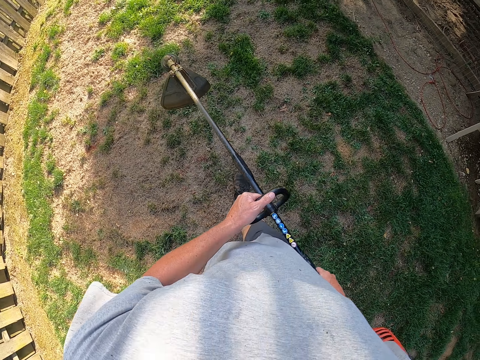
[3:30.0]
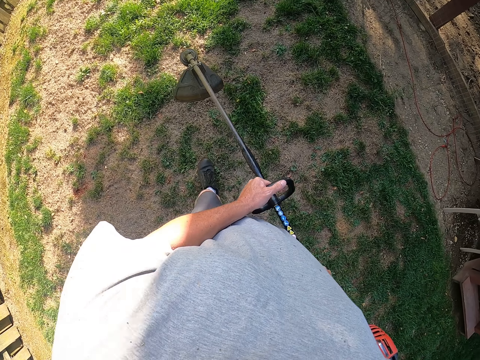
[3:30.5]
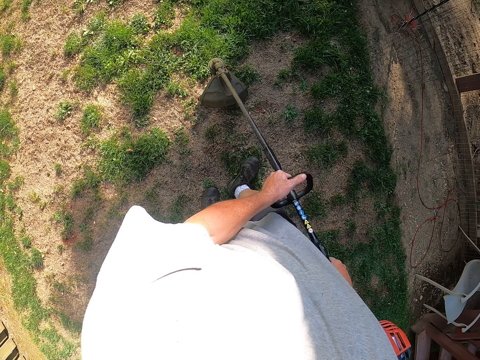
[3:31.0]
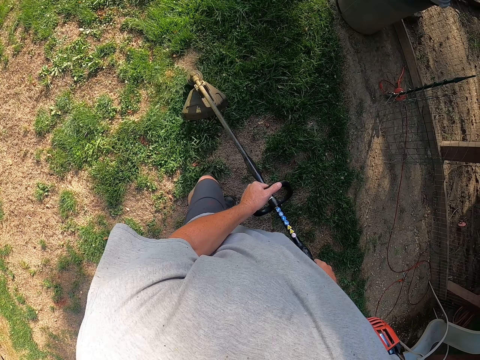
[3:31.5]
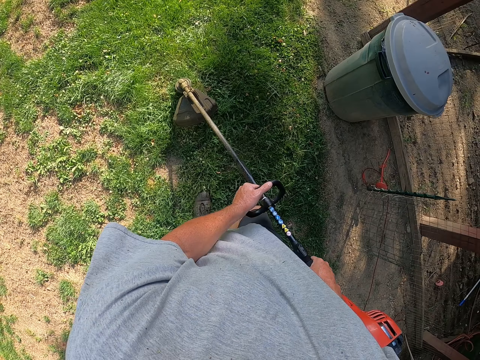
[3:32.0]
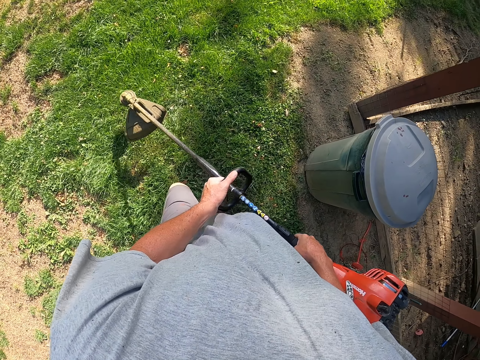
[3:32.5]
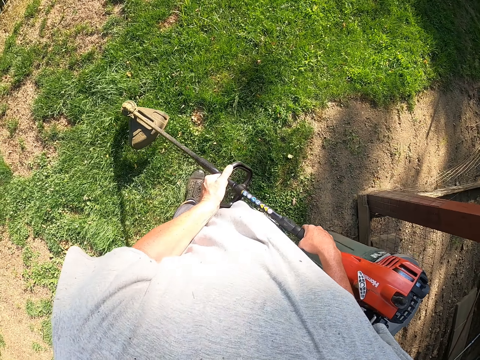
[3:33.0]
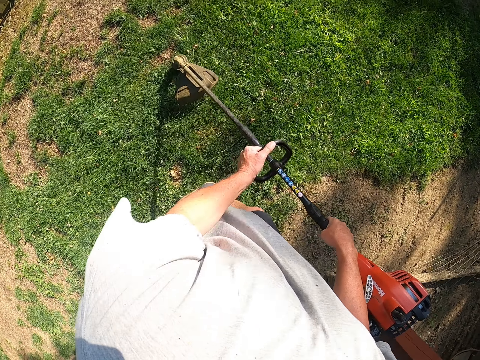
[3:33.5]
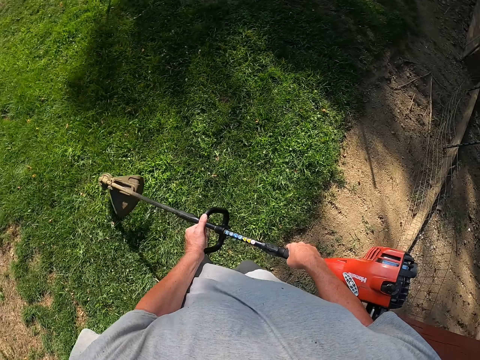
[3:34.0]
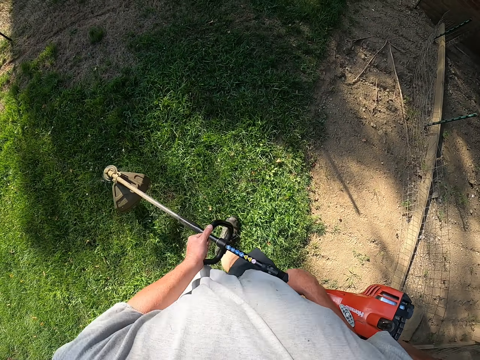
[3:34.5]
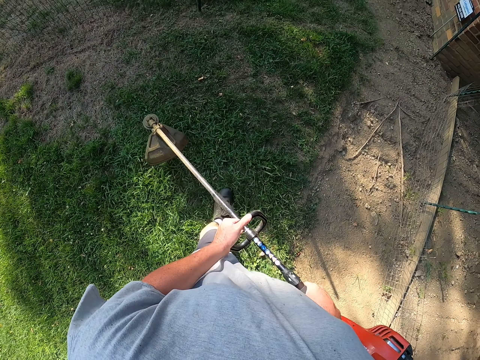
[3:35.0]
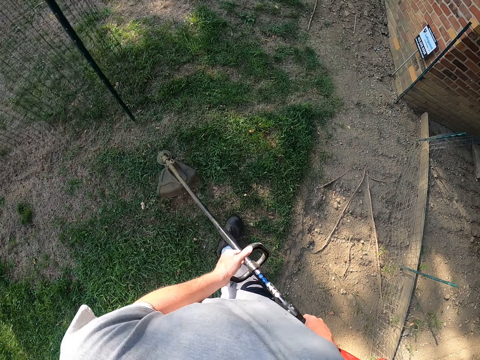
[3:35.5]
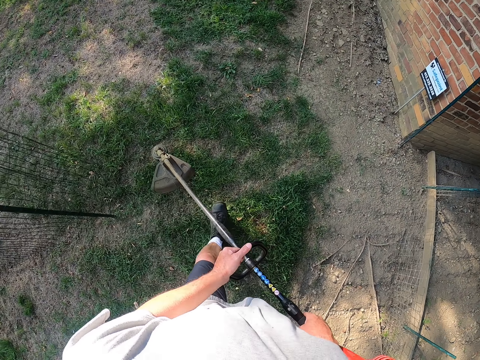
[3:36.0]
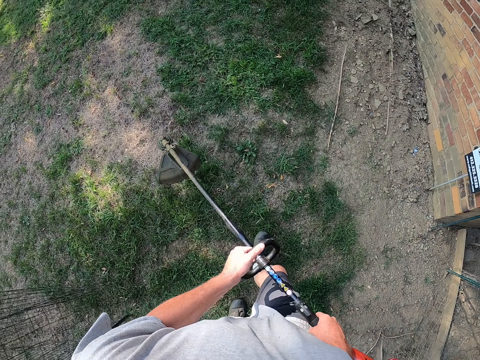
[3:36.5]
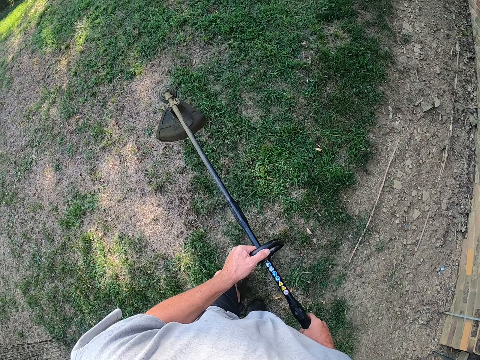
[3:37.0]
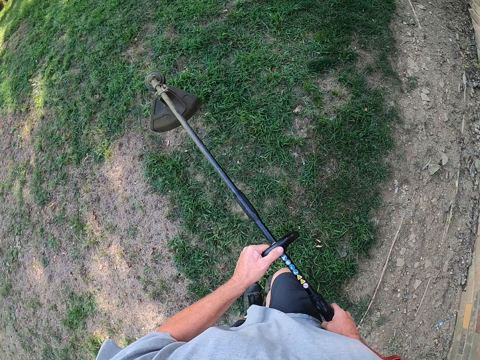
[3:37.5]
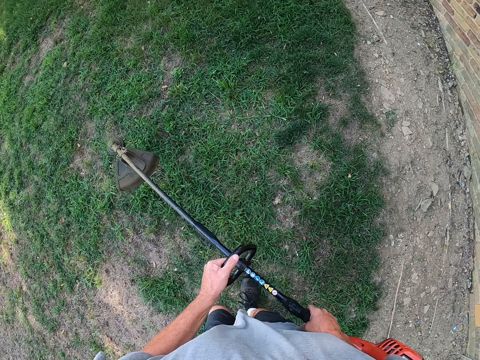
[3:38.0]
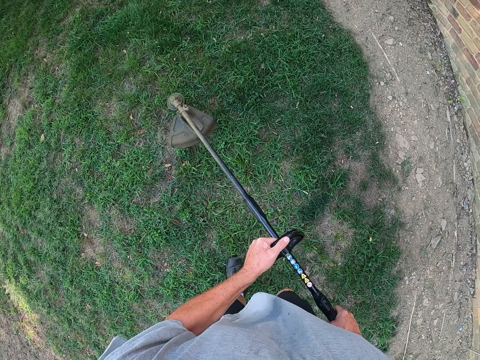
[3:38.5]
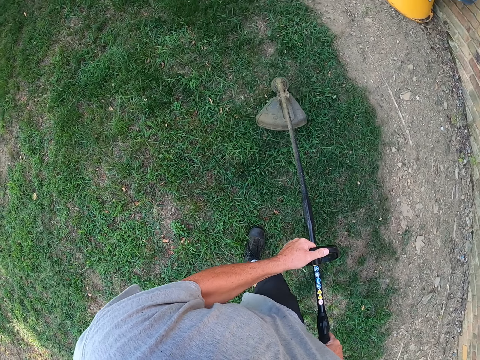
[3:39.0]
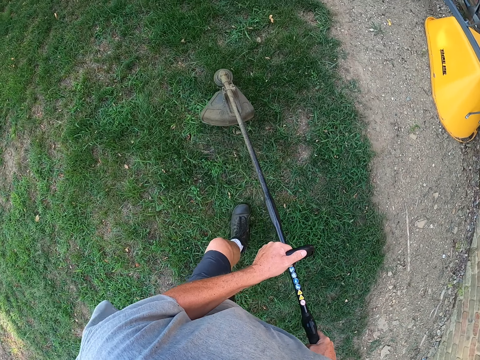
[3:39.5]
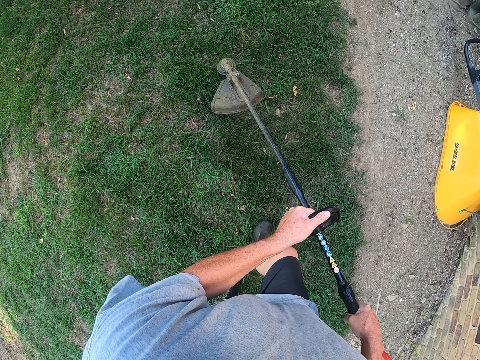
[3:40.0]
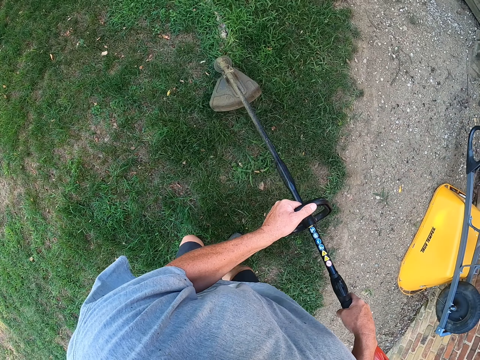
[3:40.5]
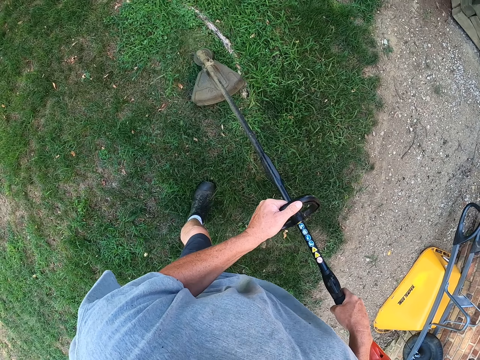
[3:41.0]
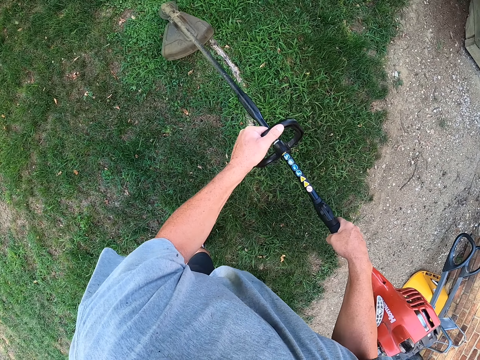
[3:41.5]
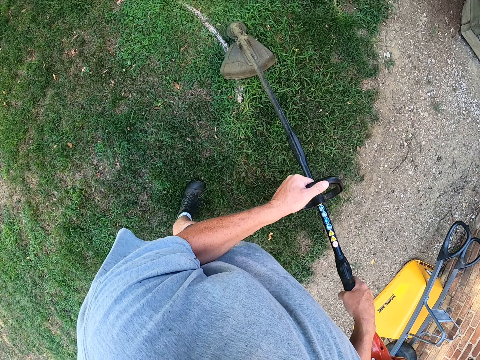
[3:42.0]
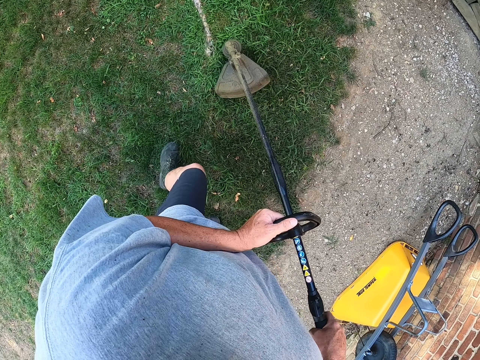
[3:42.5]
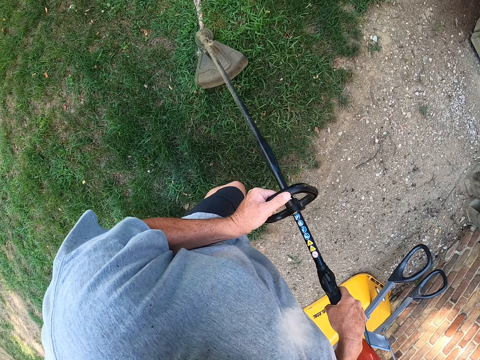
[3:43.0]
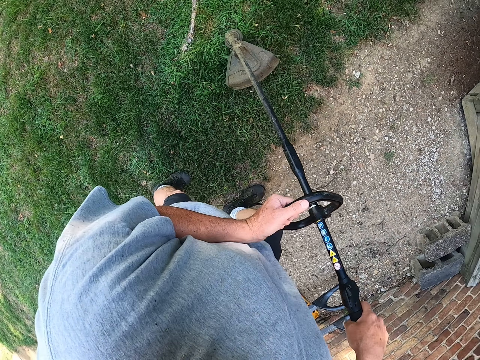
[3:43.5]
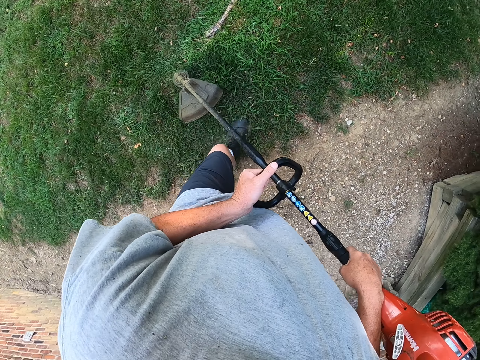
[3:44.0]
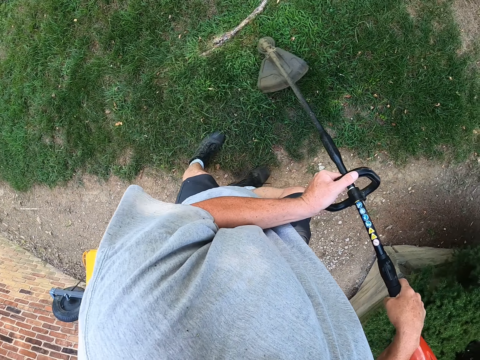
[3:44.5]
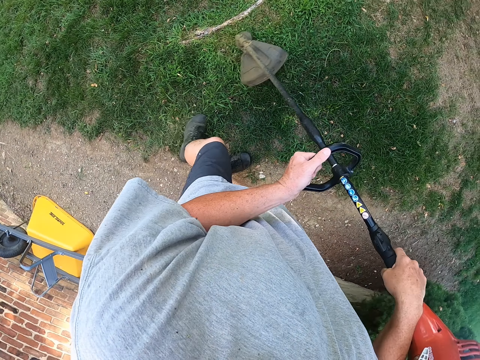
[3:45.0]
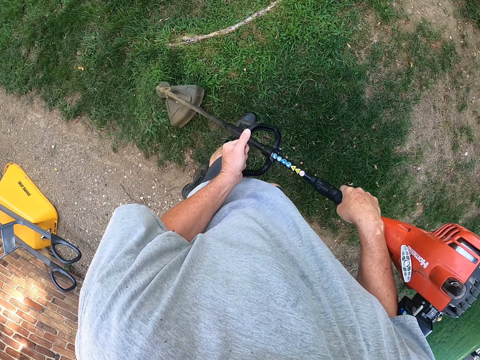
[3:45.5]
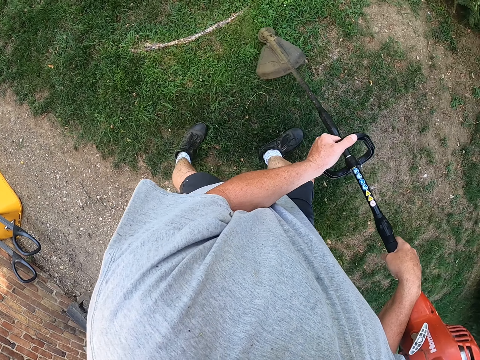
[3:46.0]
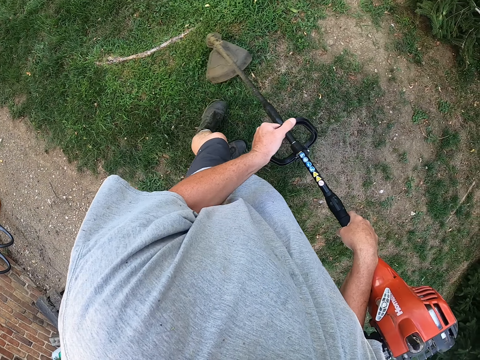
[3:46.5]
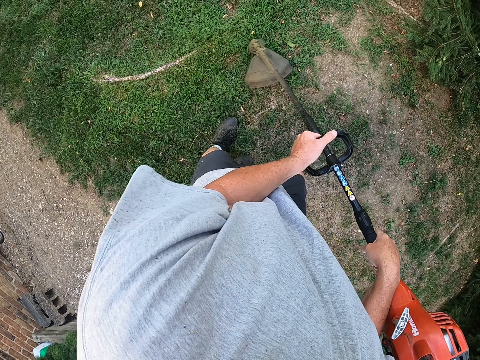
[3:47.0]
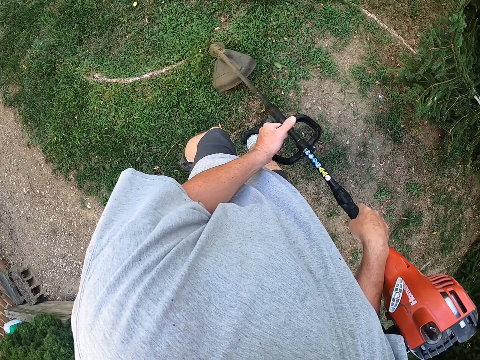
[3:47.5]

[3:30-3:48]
The camera wearer trims the grass with the machine. They walk around the compound. They trim the grass with the machine.

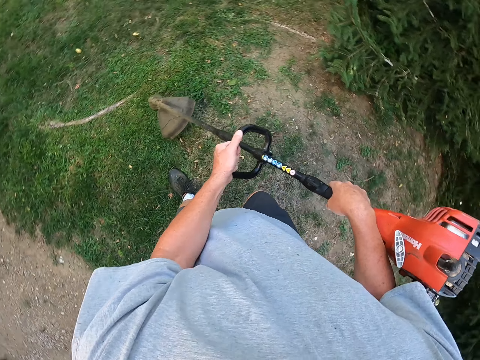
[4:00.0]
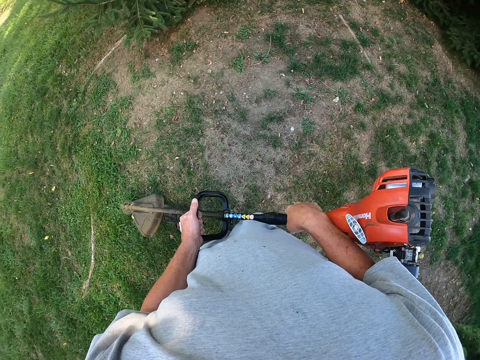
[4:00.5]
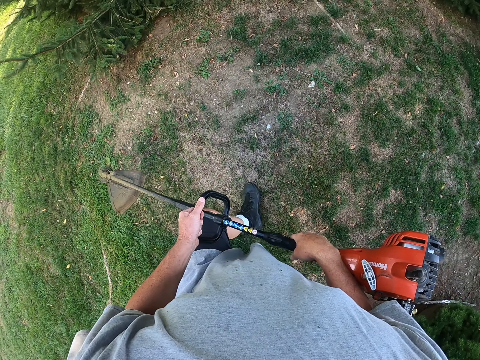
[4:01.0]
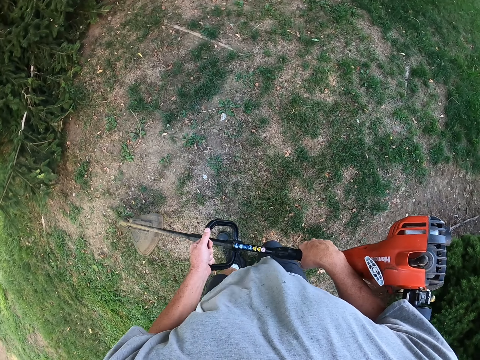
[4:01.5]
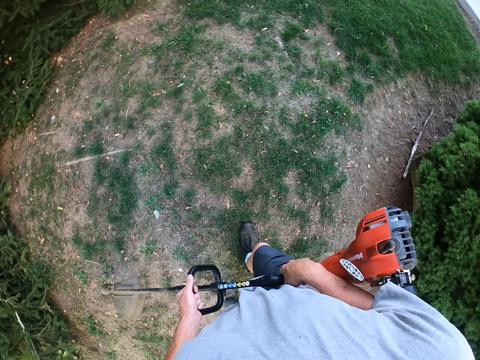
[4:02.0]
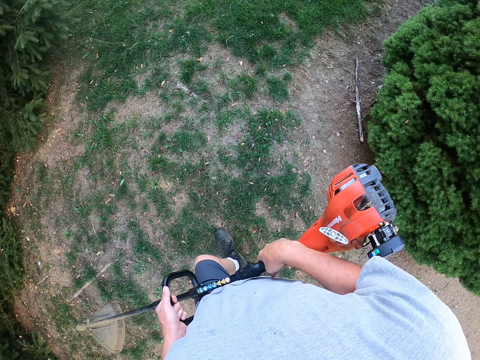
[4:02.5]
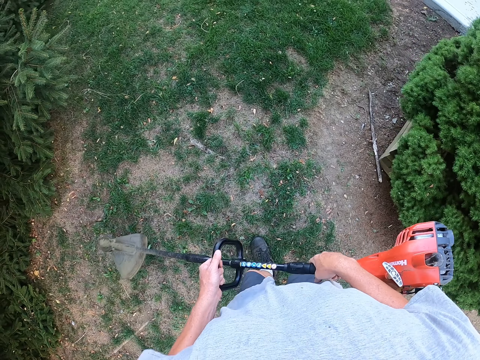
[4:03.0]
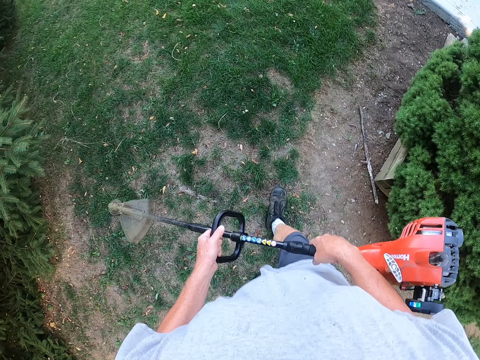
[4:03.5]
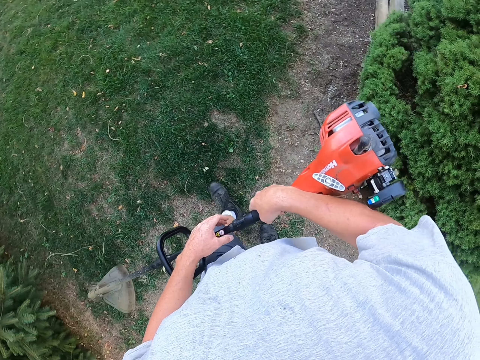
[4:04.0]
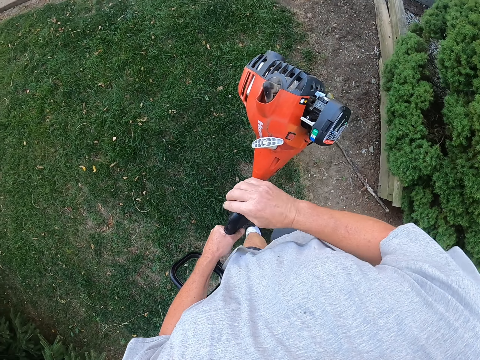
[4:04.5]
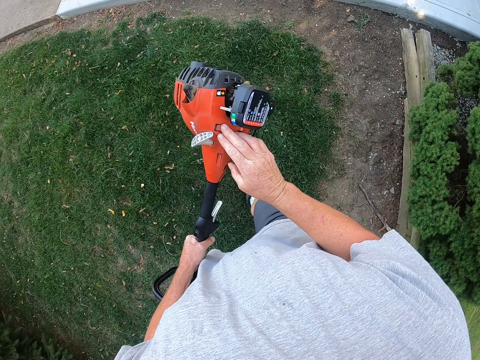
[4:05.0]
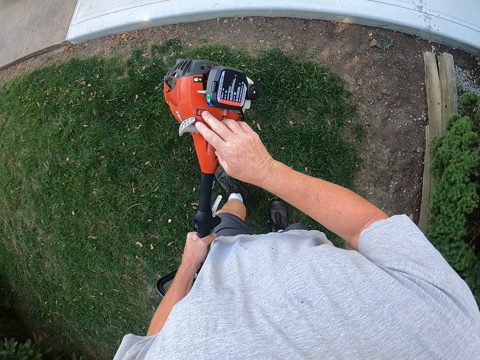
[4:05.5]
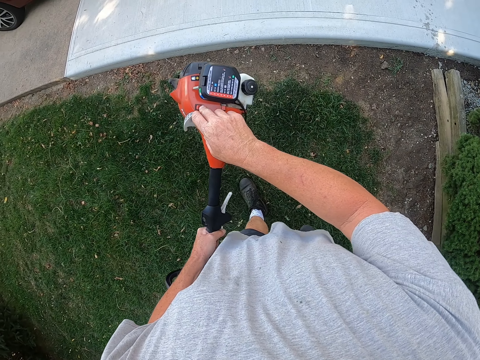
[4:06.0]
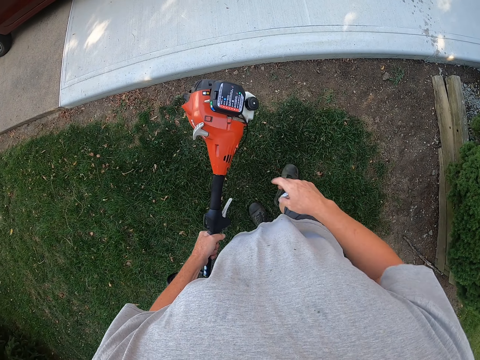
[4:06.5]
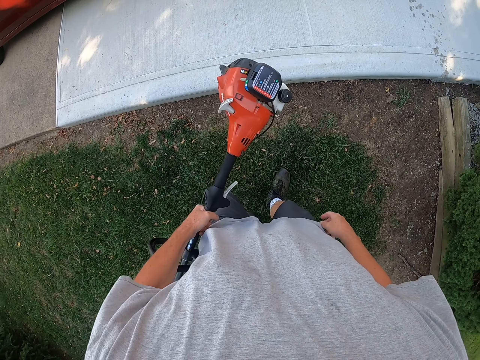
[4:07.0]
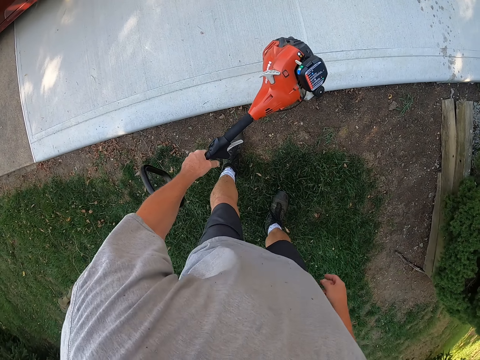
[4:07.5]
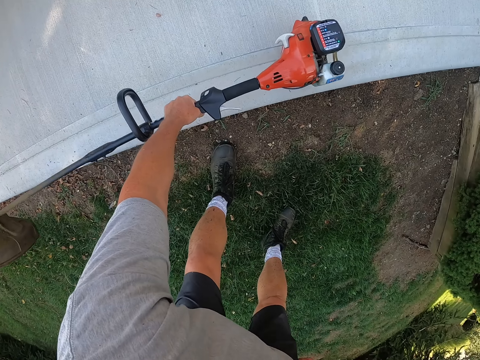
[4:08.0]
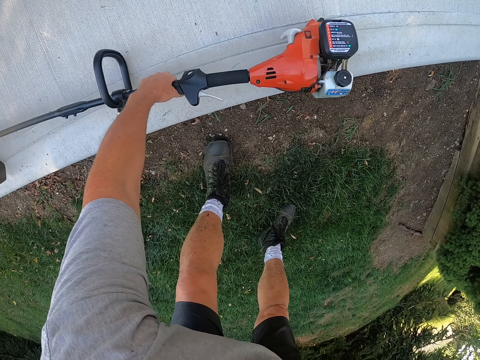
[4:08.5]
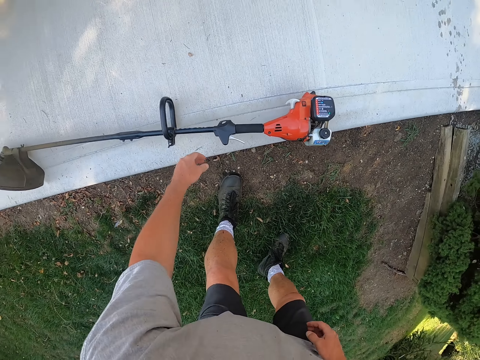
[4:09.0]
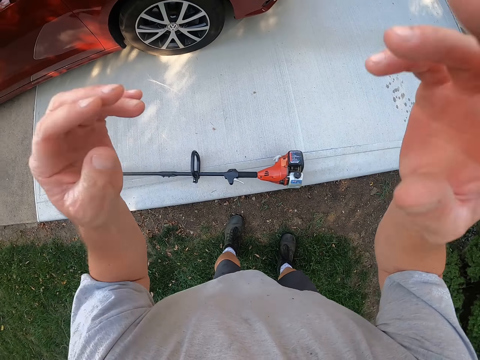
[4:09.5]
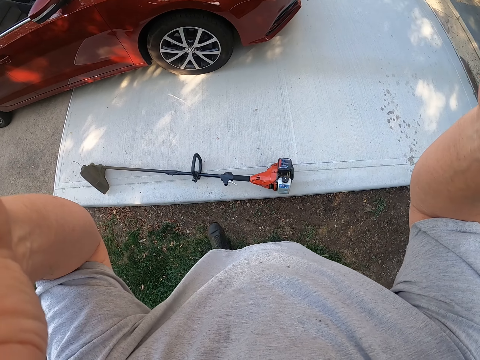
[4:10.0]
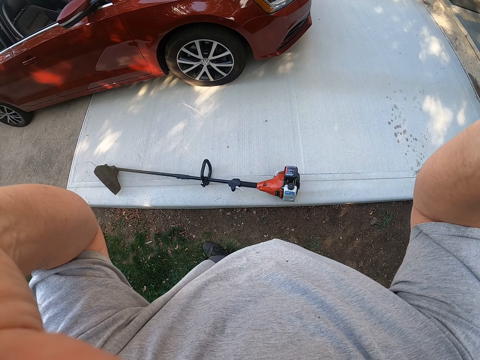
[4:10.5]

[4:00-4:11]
The camera wearer walks around the compound. They press something. They put off the machine. They put the machine down on the floor. They fix the camera. They touch the camera.
